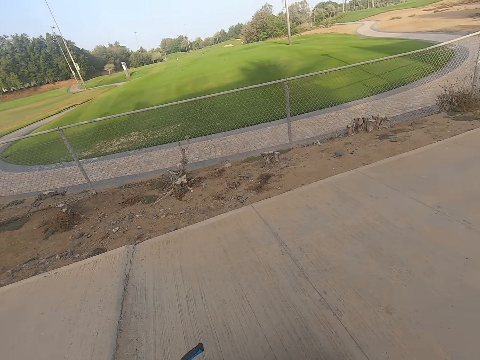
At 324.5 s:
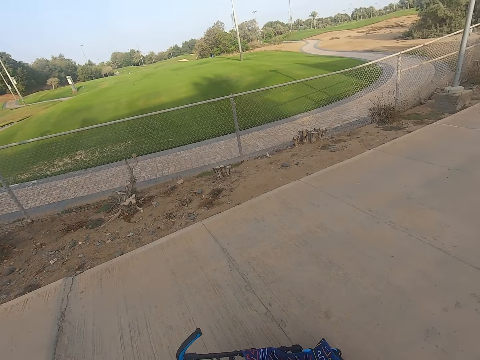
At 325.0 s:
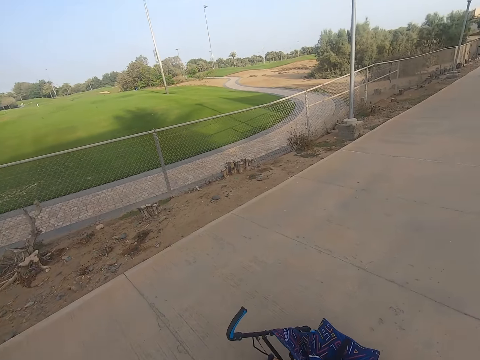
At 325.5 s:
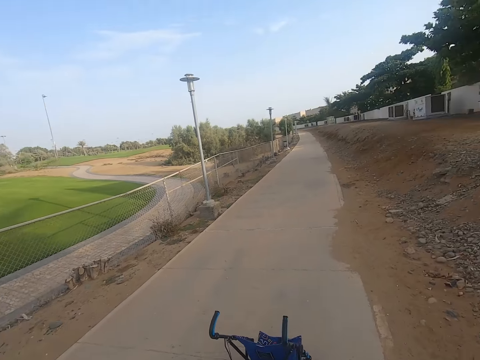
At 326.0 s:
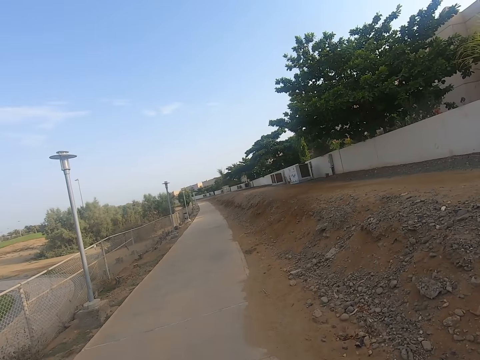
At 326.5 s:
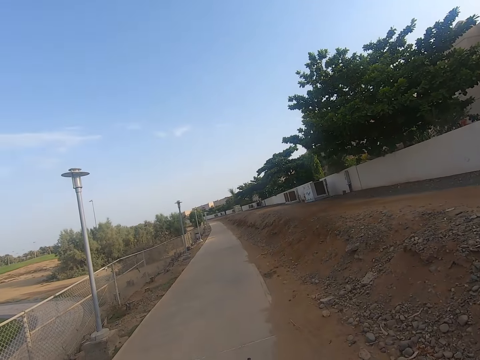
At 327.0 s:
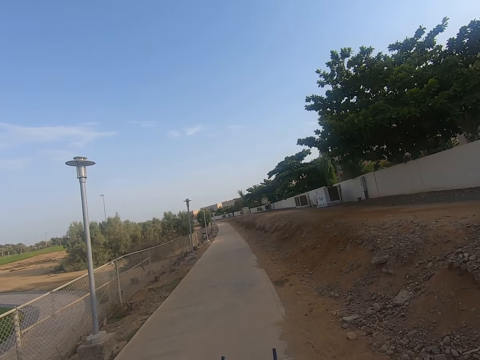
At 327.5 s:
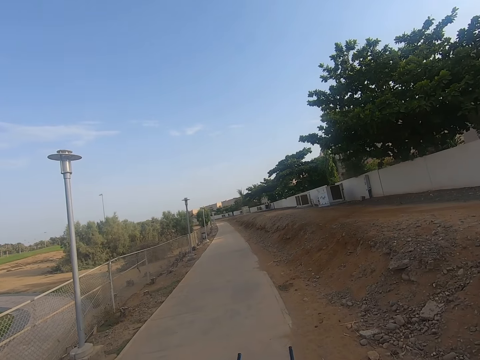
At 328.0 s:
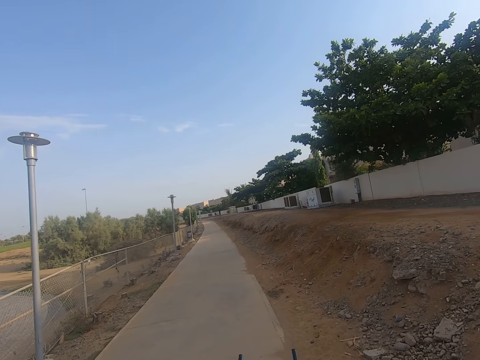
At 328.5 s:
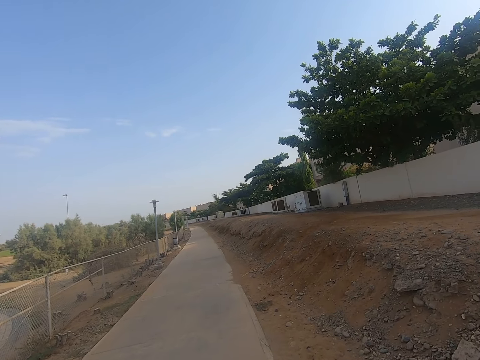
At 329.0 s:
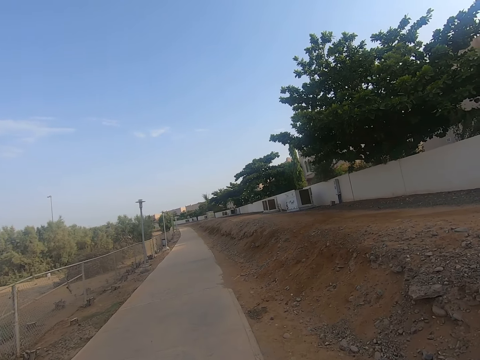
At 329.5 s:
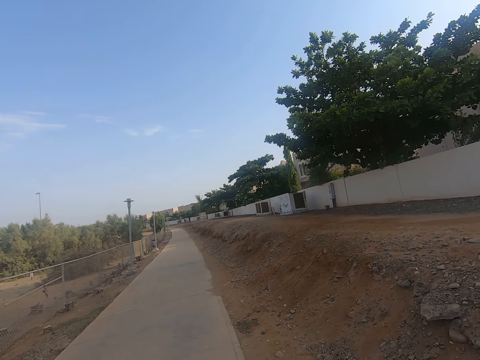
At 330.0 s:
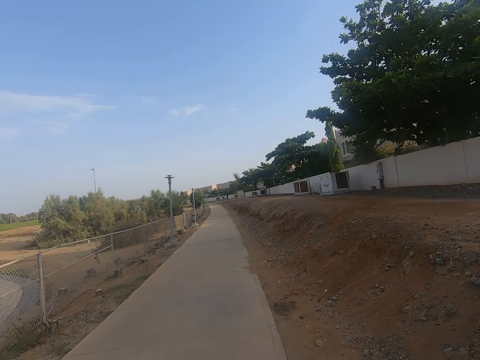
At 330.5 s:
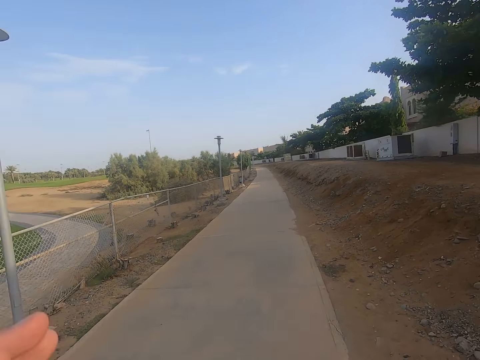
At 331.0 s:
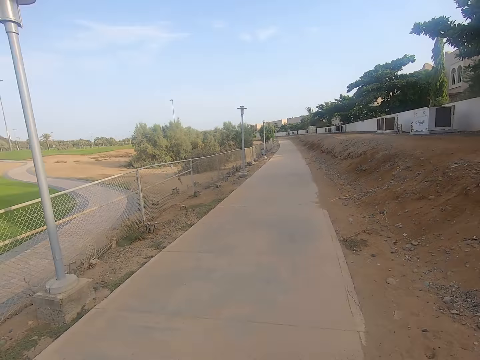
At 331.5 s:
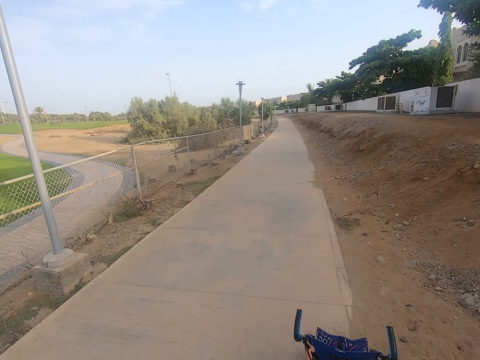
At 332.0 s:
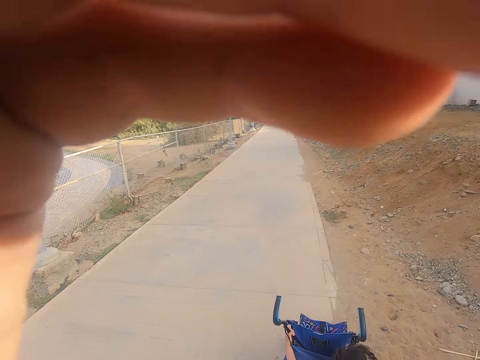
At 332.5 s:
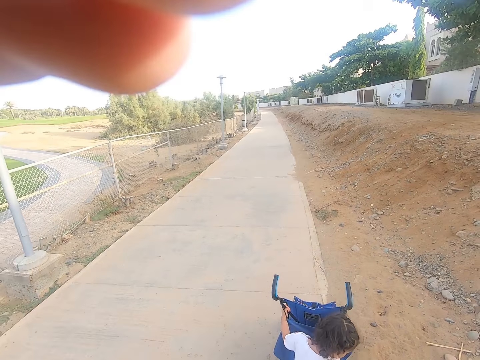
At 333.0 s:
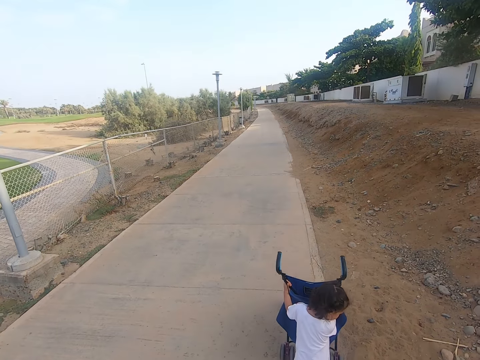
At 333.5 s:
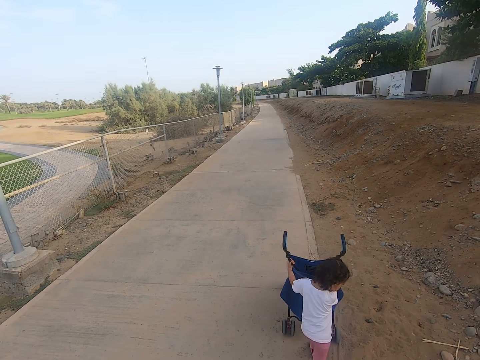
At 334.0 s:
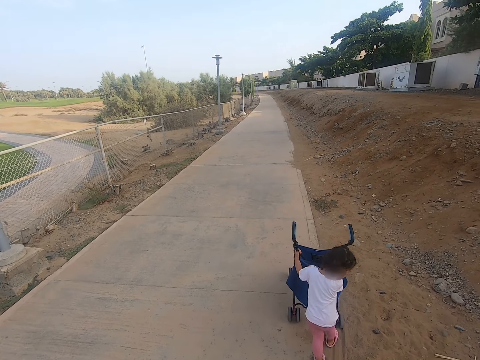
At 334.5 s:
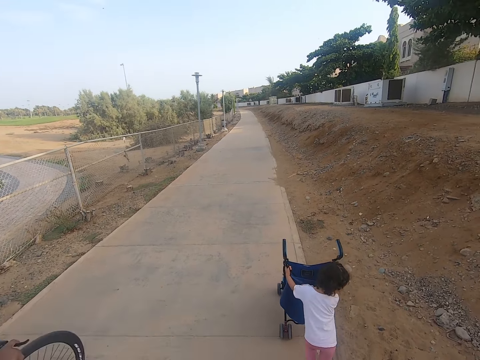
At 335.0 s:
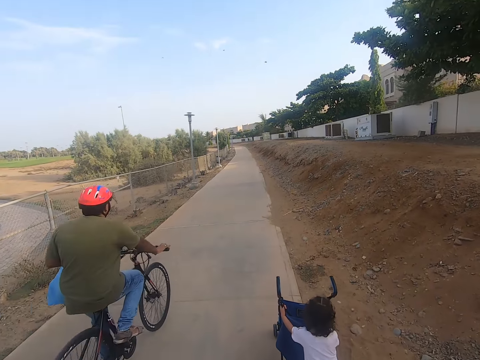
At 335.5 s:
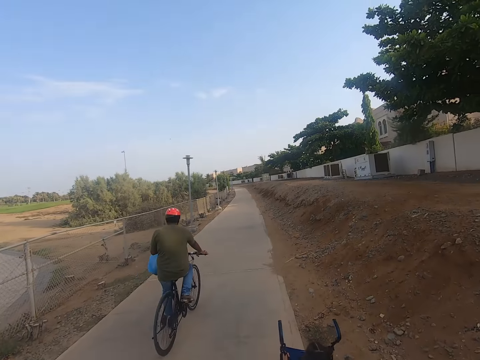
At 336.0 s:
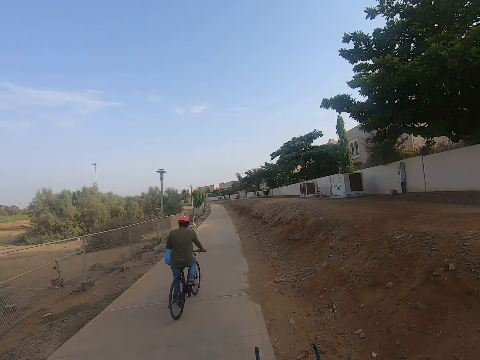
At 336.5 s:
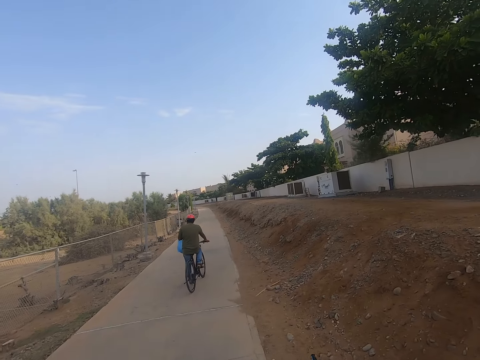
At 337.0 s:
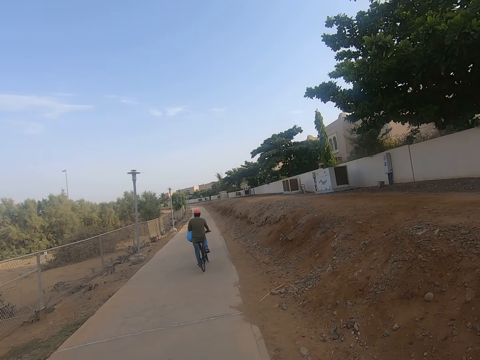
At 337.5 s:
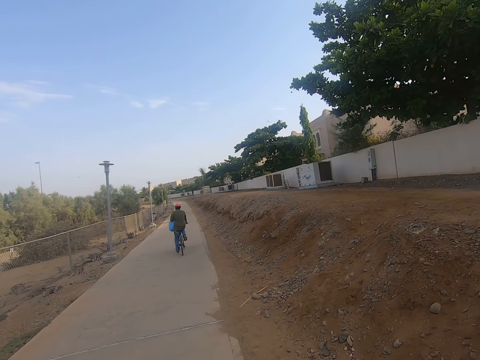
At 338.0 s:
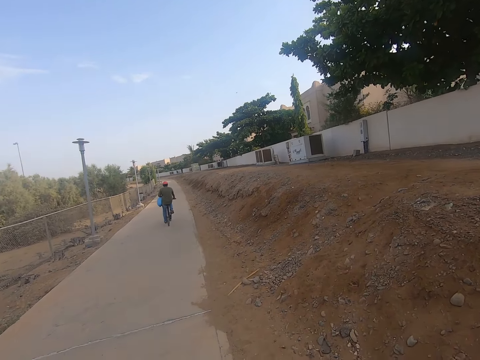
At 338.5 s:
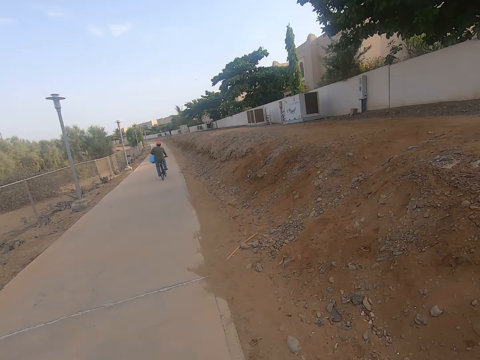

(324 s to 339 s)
A child pushes a stroller. The camera wearer adjusts the camera. The child pushes the baby stroller. A man rides a bicycle.

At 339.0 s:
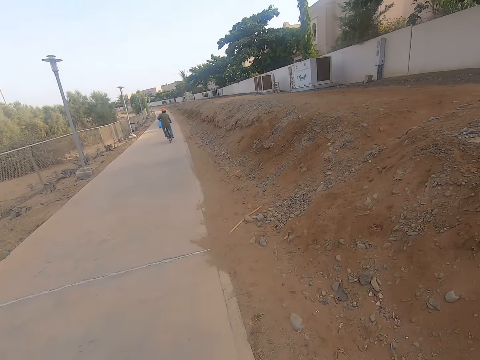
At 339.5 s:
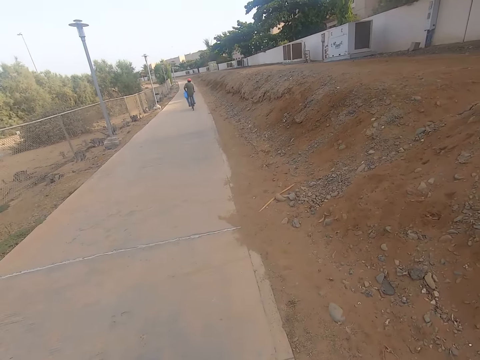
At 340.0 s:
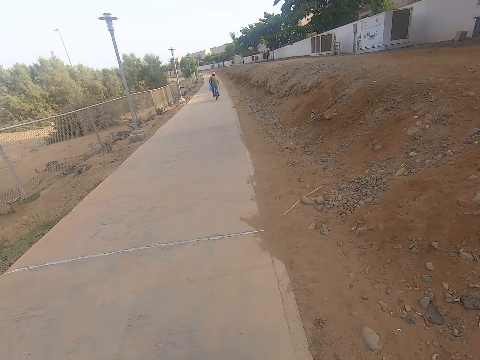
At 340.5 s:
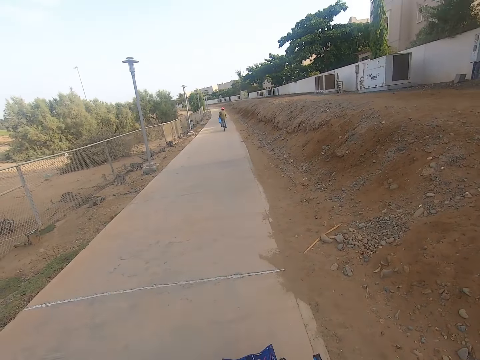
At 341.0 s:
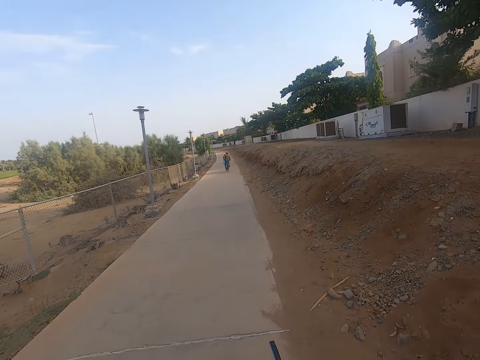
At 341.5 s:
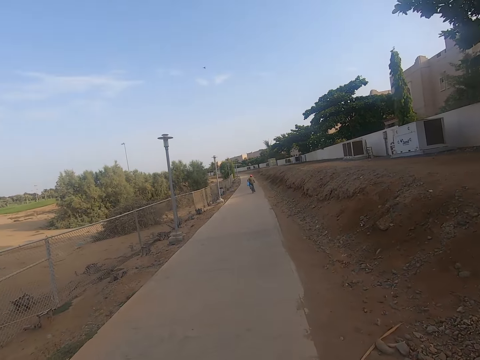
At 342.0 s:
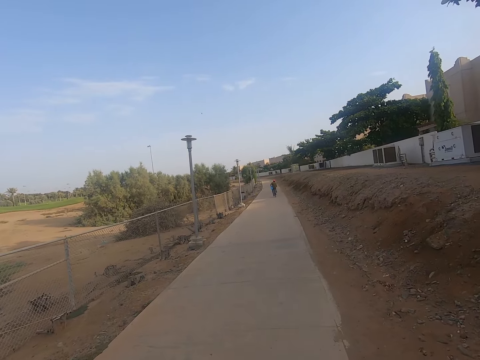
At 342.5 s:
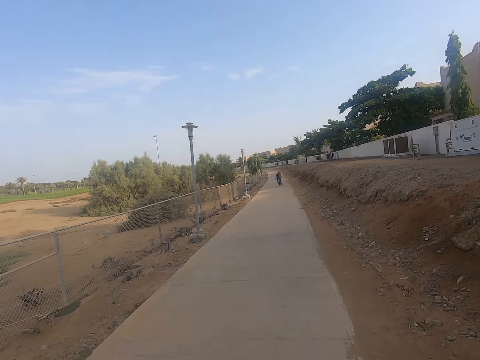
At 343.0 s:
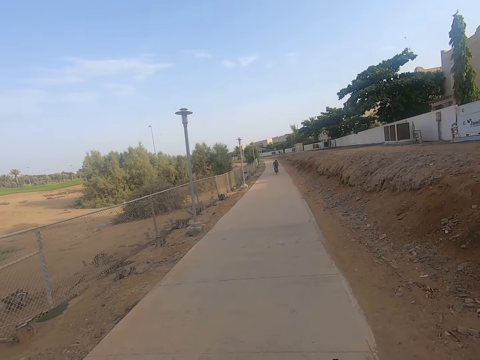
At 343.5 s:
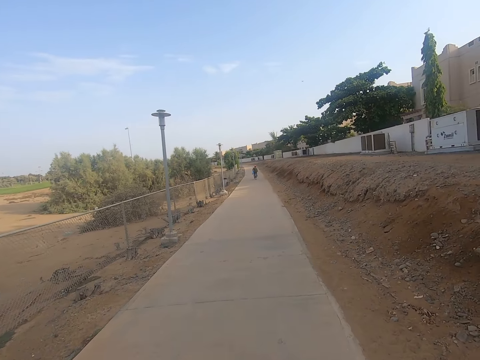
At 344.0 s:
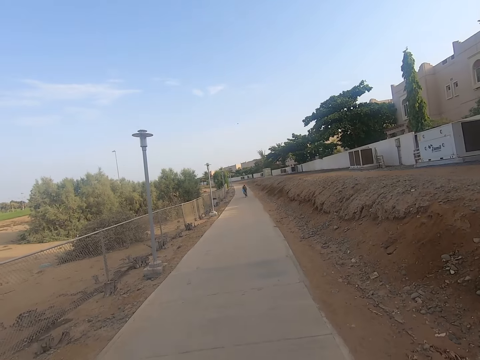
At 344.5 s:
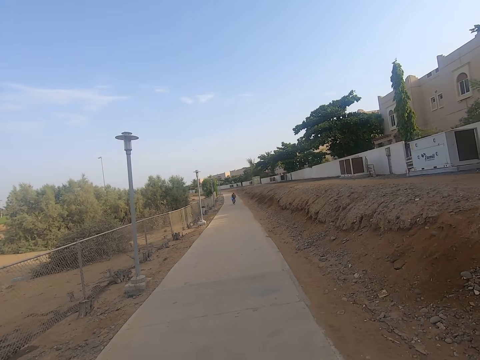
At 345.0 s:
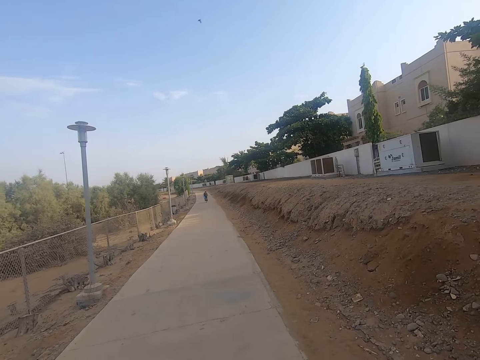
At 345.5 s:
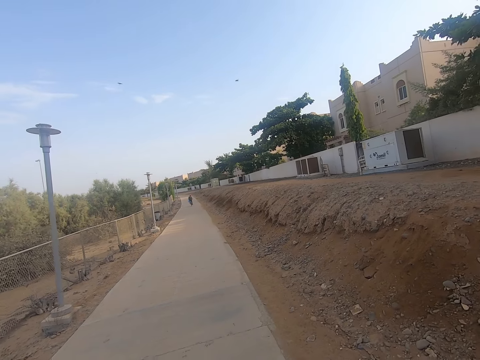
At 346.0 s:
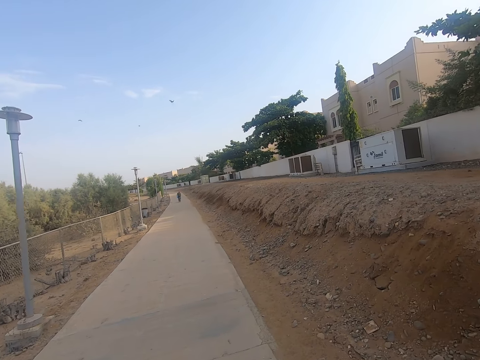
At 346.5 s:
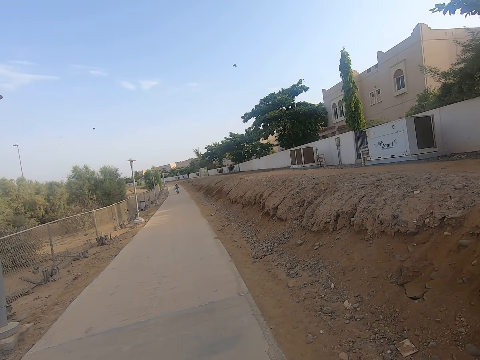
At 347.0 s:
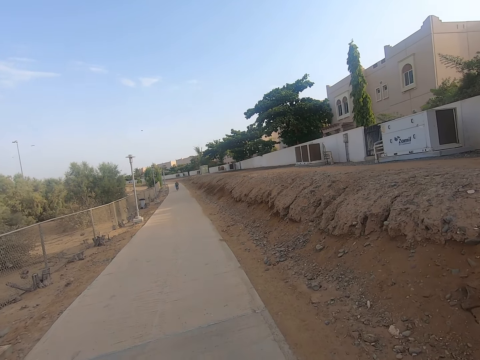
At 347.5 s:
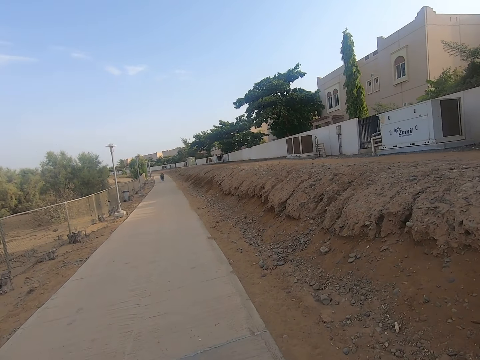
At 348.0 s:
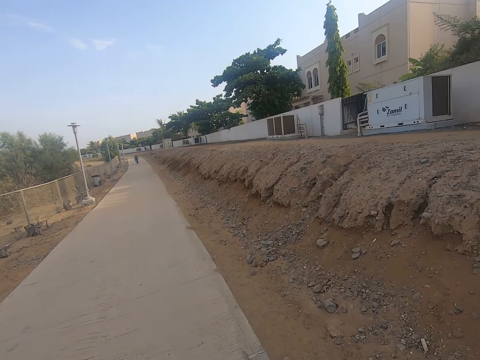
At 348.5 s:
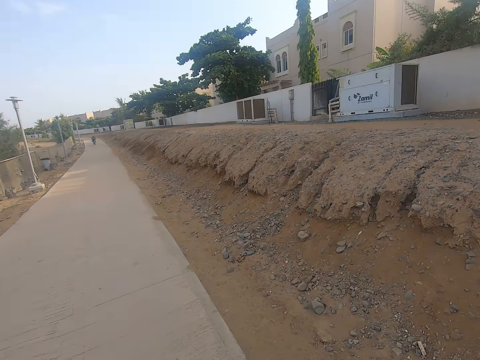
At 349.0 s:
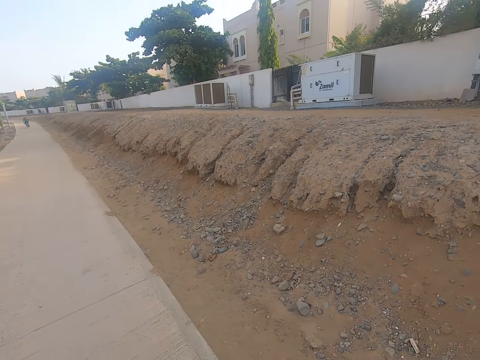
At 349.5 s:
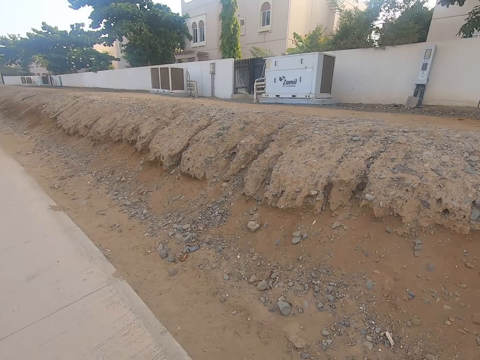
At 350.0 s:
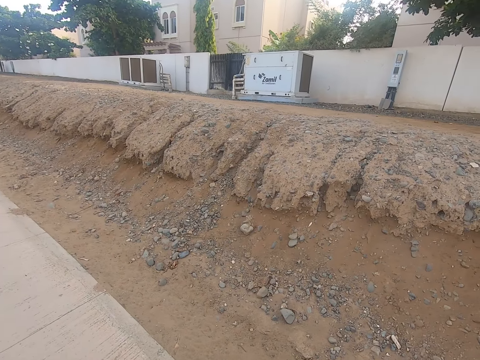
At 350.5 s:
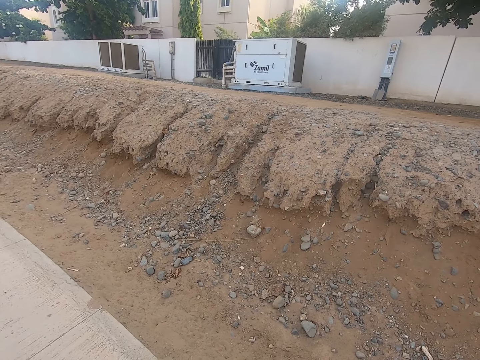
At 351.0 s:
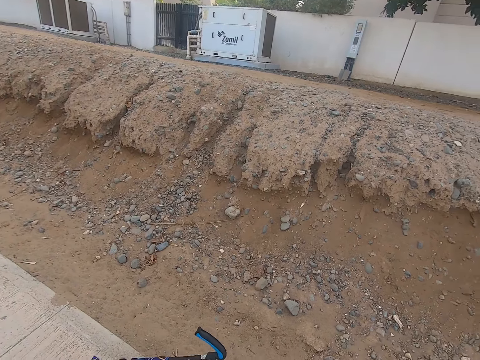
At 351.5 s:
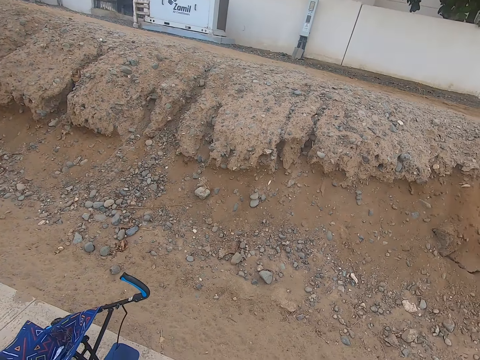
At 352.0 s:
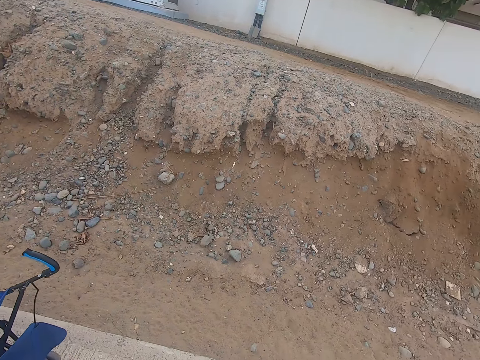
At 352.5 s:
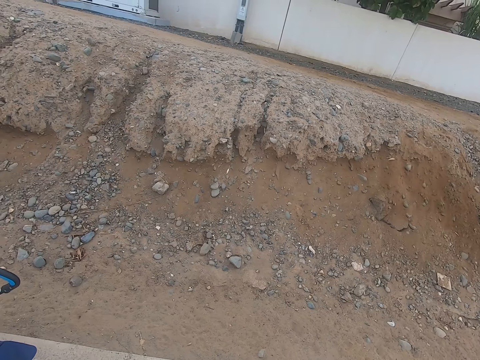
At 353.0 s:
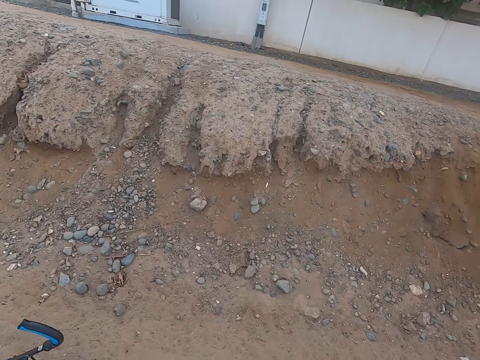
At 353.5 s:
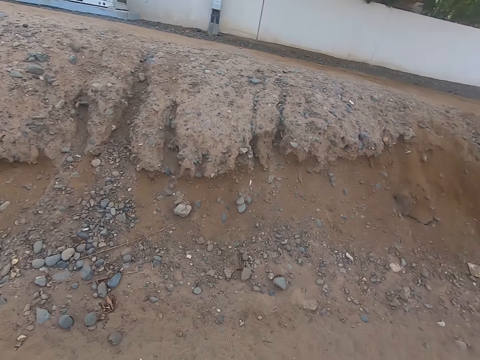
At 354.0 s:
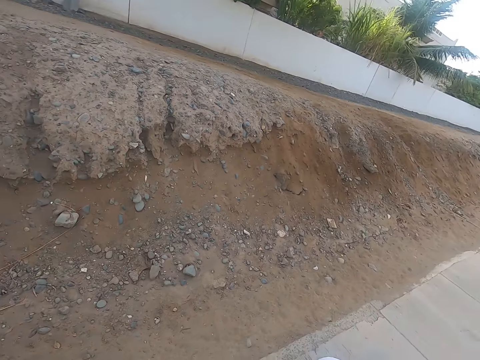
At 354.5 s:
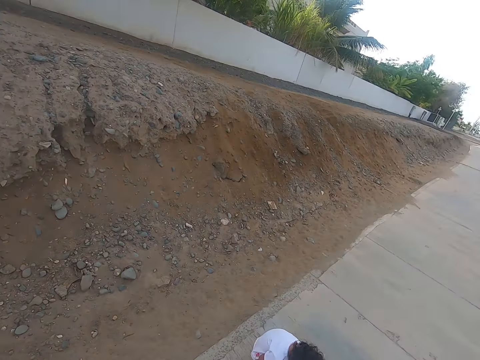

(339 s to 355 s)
The camera wearer moves the camera around. They look around. A girl pushes a baby stroller.
